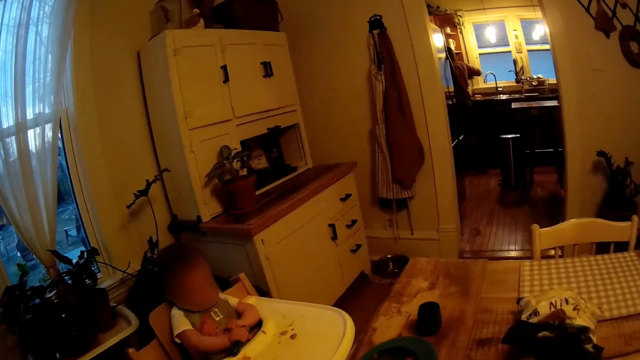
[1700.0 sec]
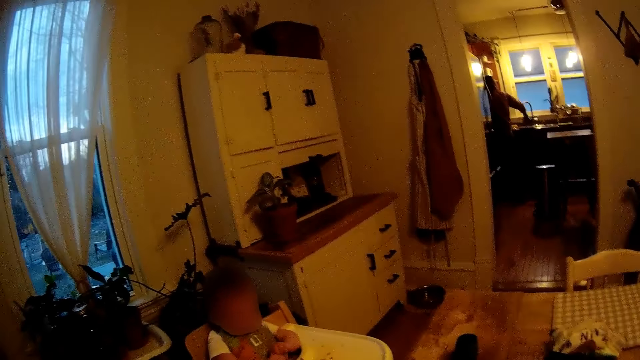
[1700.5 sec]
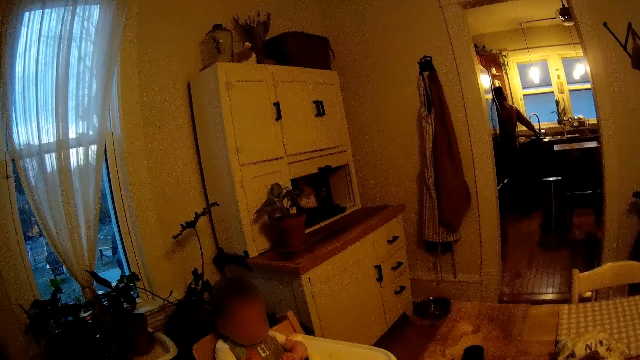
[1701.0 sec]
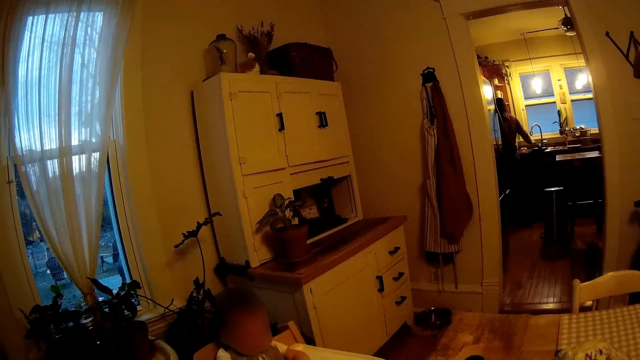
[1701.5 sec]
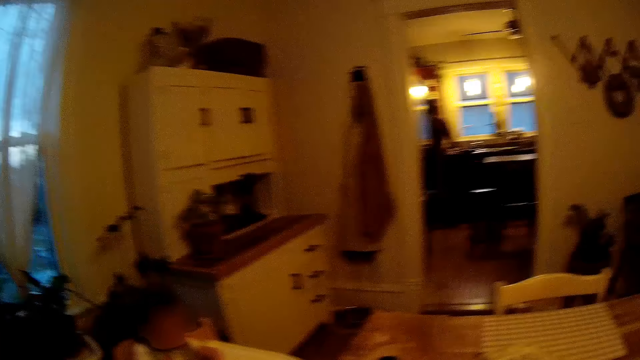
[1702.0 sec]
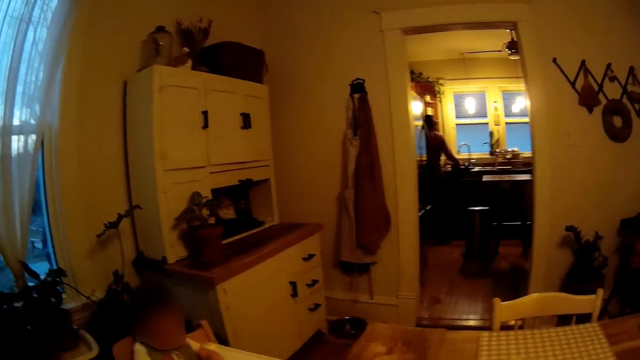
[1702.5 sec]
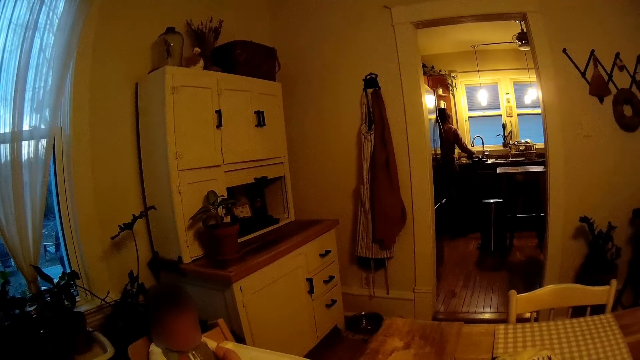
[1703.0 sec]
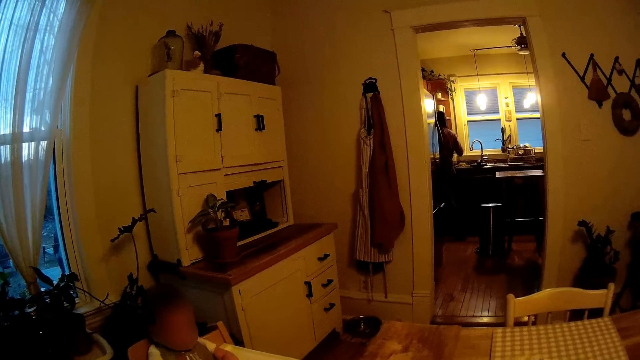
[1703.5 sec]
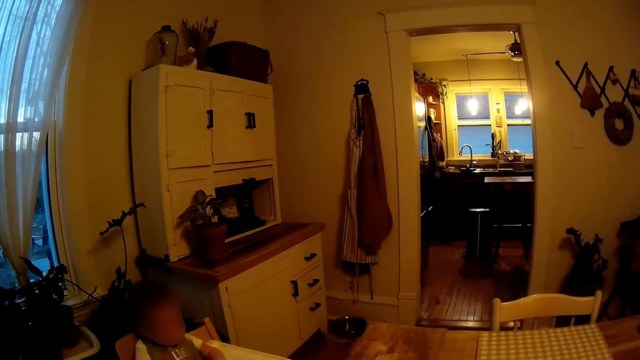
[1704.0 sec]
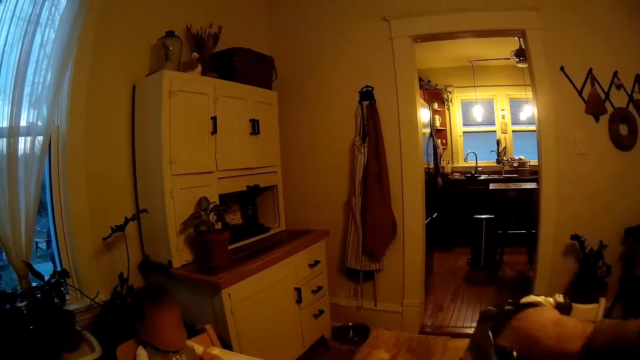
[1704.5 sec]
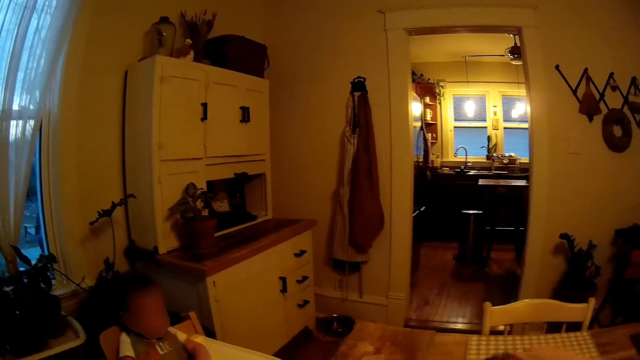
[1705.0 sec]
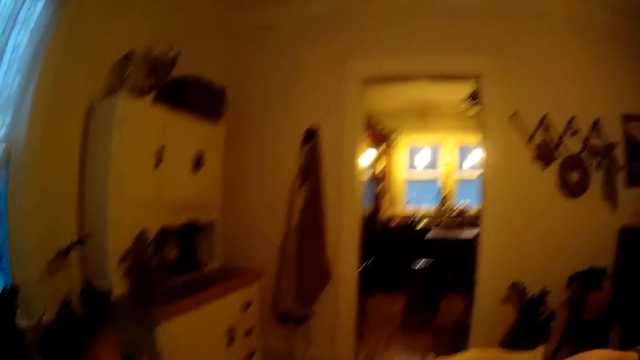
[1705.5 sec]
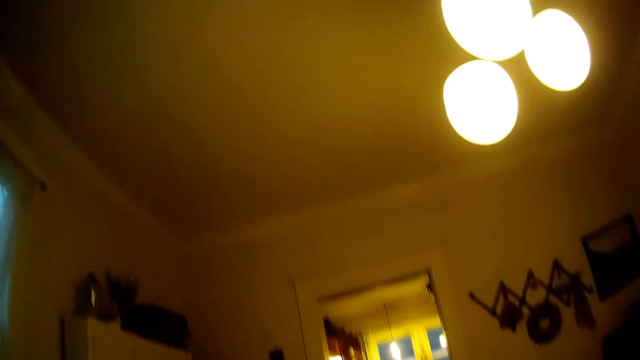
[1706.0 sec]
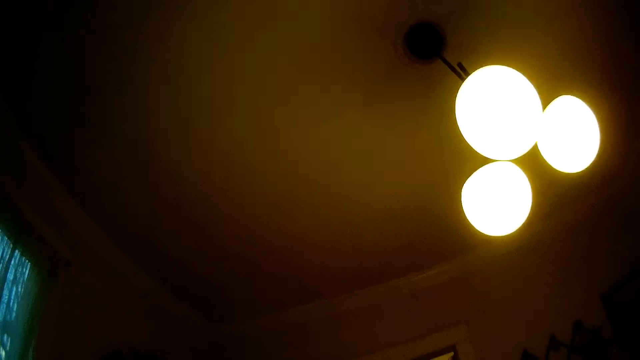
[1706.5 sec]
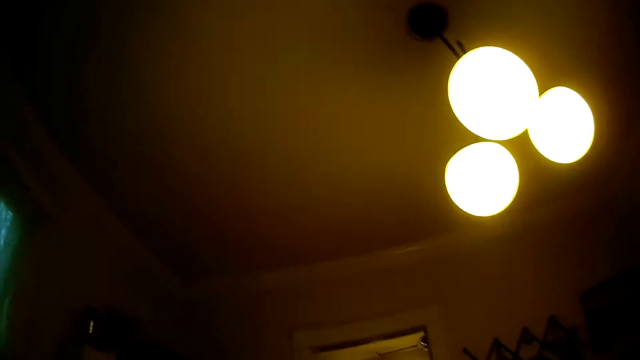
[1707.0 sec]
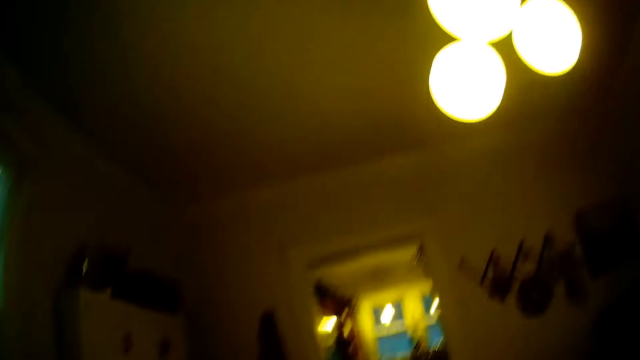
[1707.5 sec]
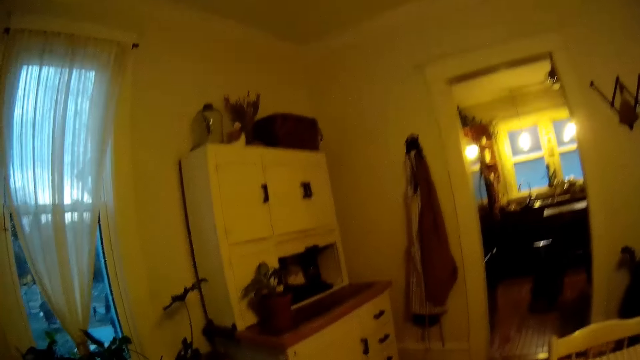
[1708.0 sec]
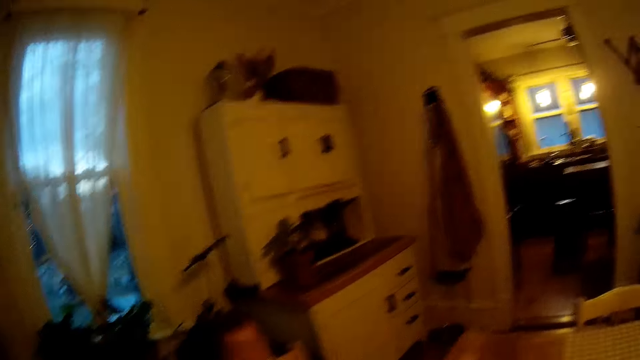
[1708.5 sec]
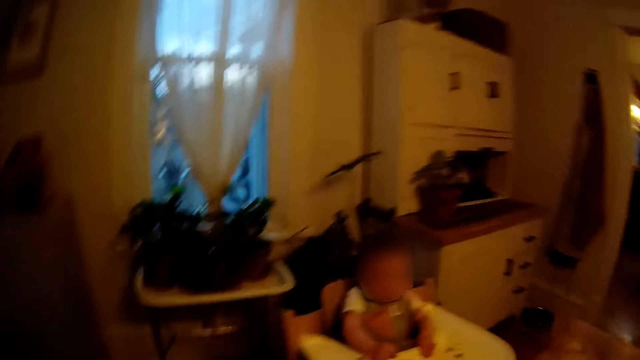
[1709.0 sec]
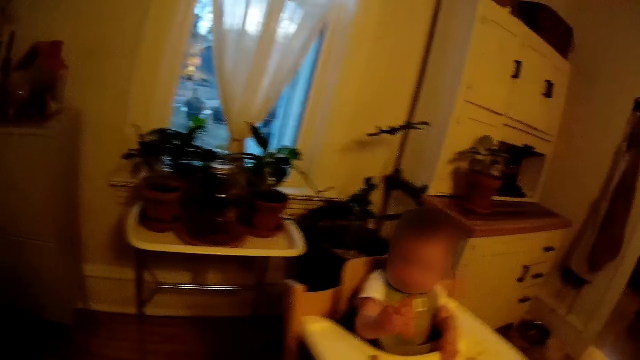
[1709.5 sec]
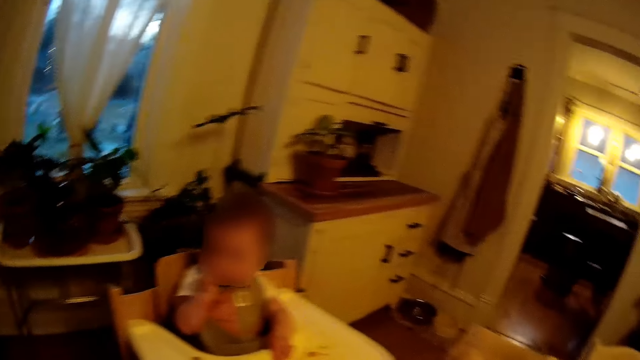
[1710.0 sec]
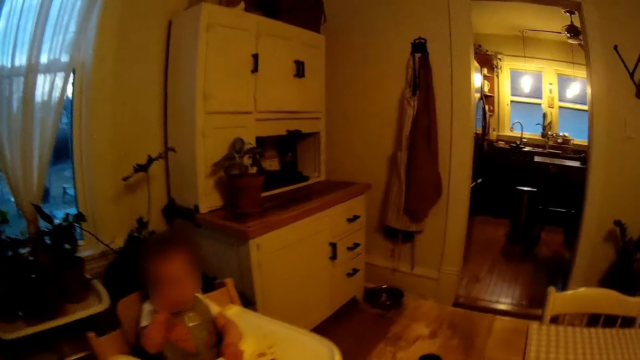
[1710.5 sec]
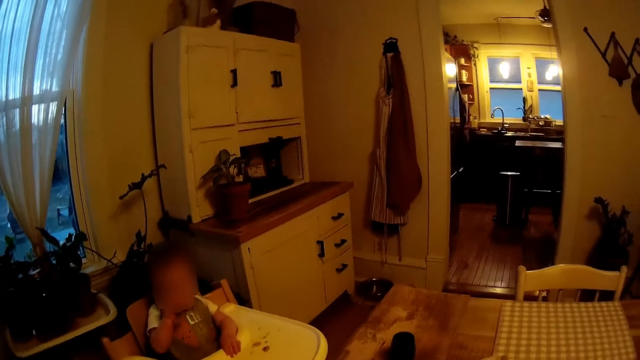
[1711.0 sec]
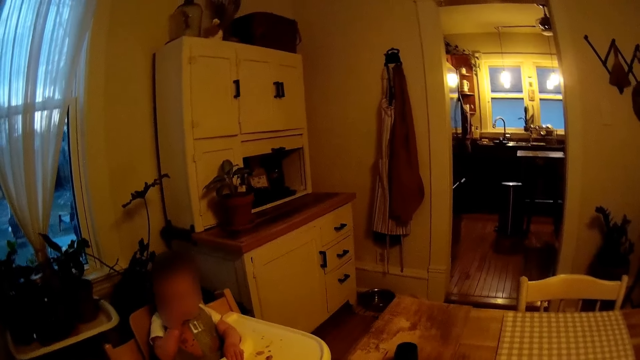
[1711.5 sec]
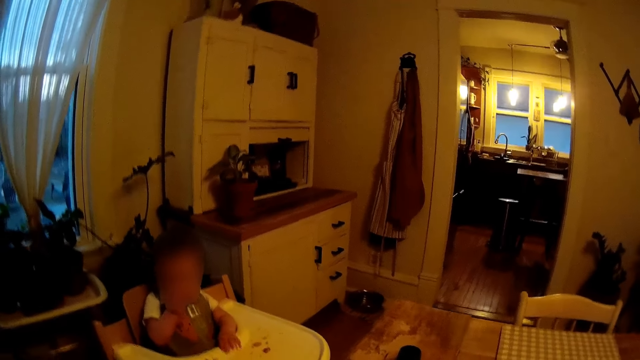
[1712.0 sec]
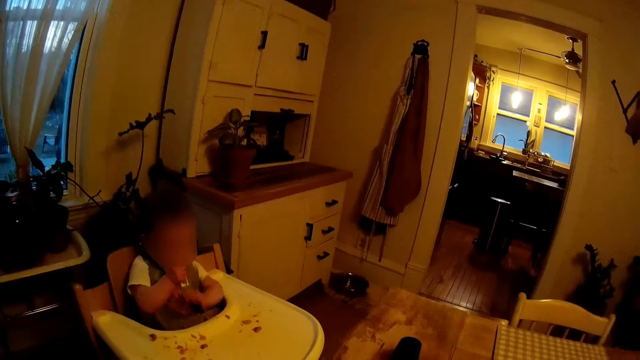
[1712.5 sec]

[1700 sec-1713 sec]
The camera wearer raises the bag of chips with his right hand. He dips a hand inside the crisps bag. He looks at the ceiling. He looks around.

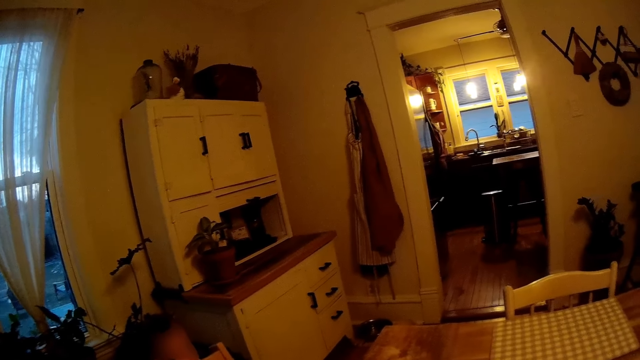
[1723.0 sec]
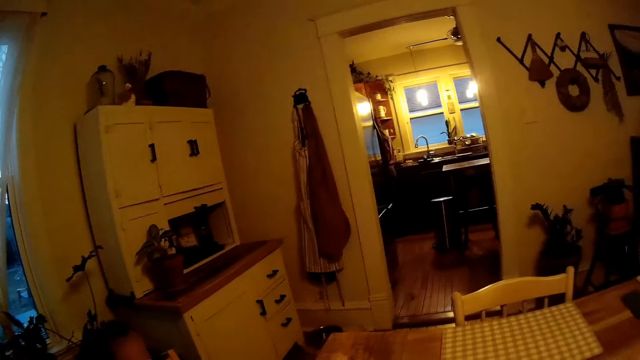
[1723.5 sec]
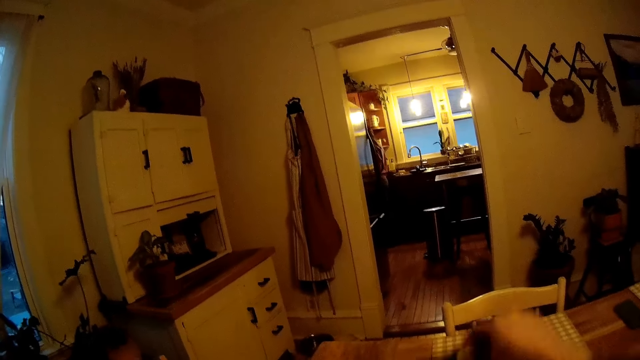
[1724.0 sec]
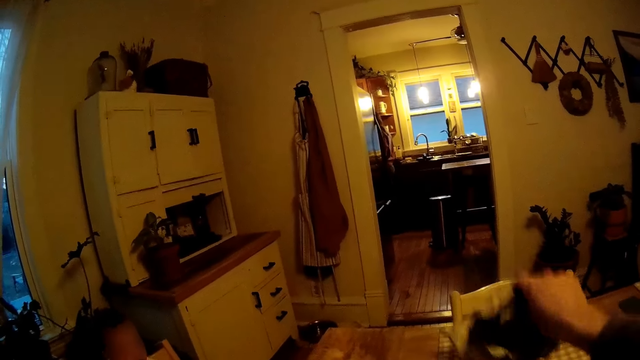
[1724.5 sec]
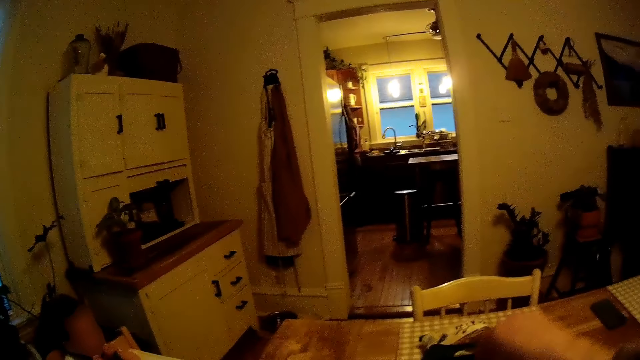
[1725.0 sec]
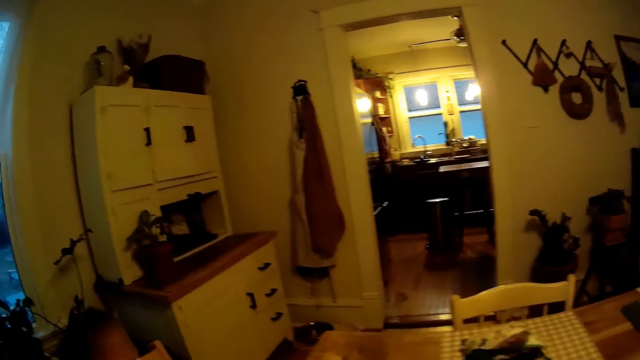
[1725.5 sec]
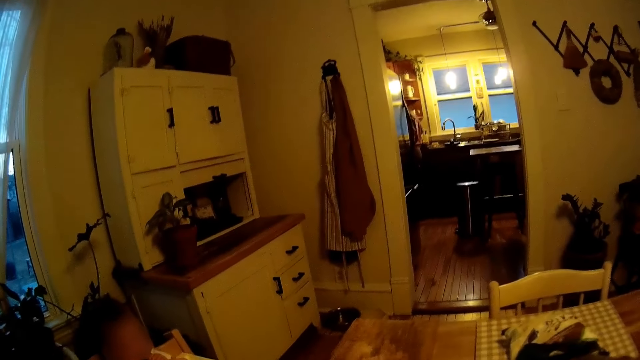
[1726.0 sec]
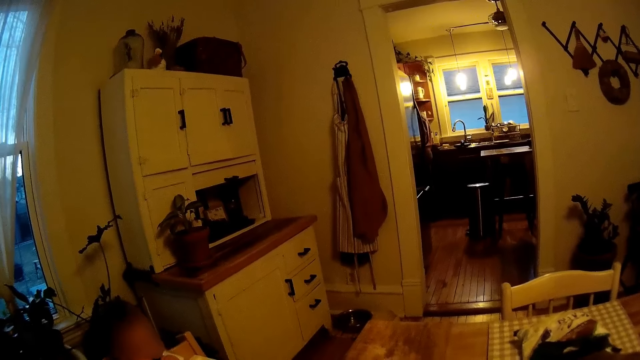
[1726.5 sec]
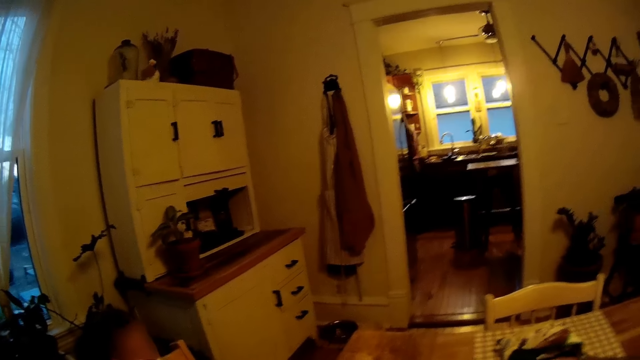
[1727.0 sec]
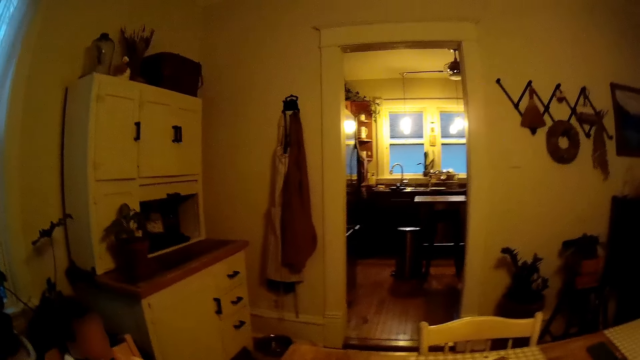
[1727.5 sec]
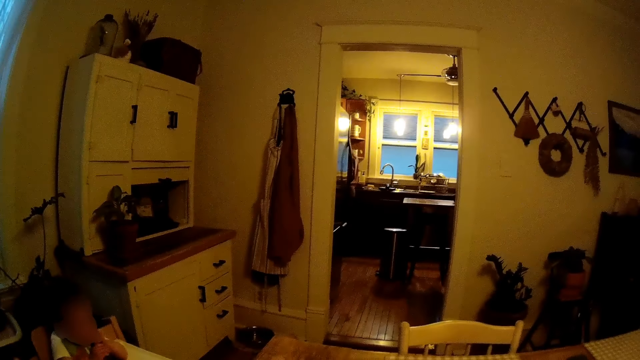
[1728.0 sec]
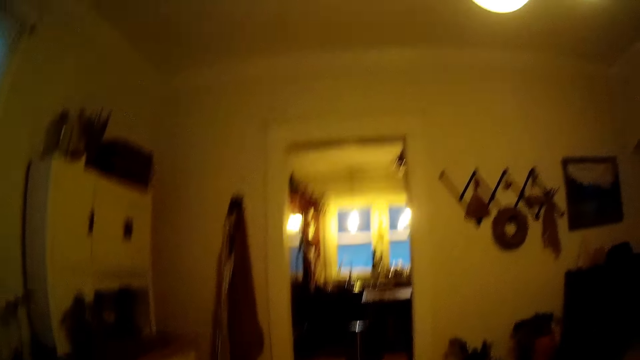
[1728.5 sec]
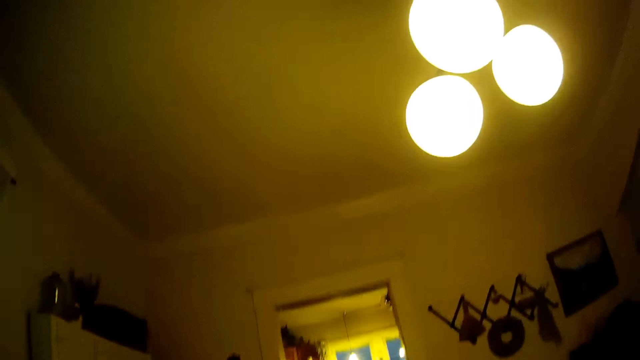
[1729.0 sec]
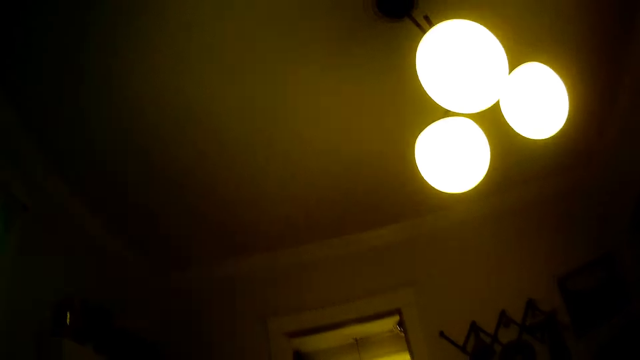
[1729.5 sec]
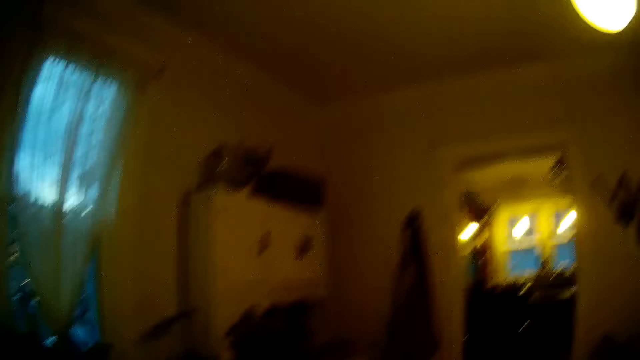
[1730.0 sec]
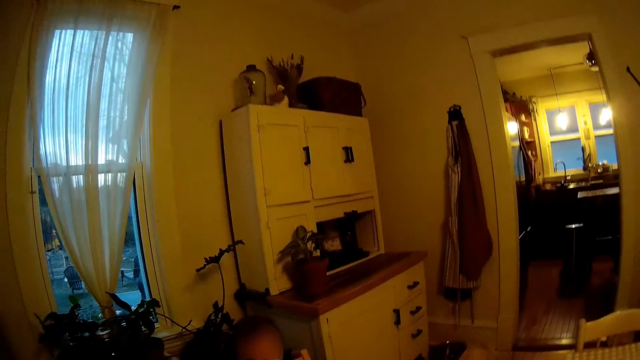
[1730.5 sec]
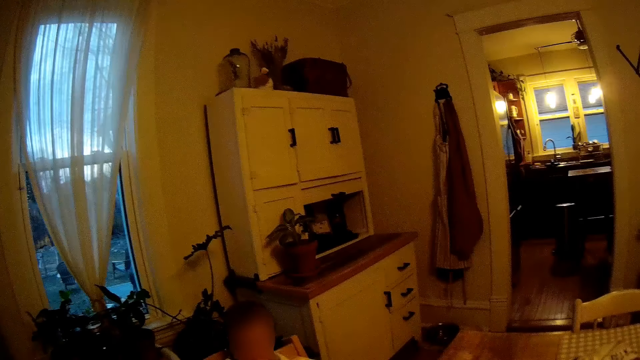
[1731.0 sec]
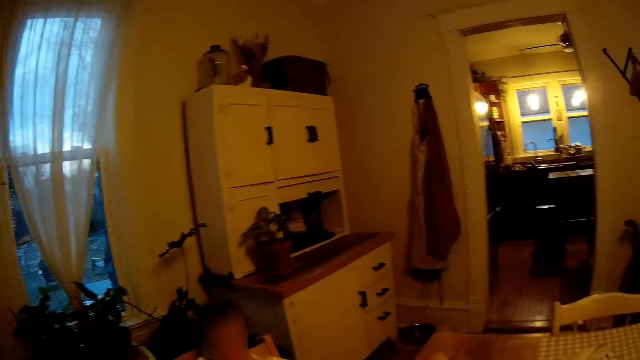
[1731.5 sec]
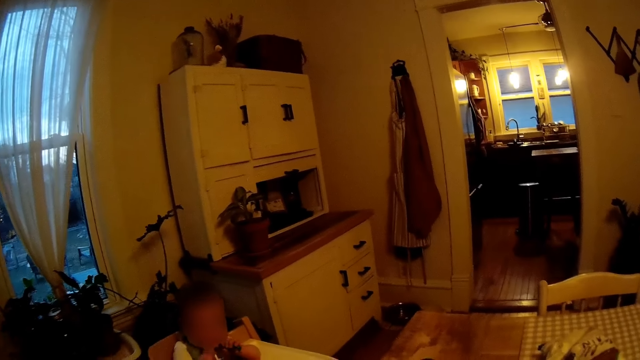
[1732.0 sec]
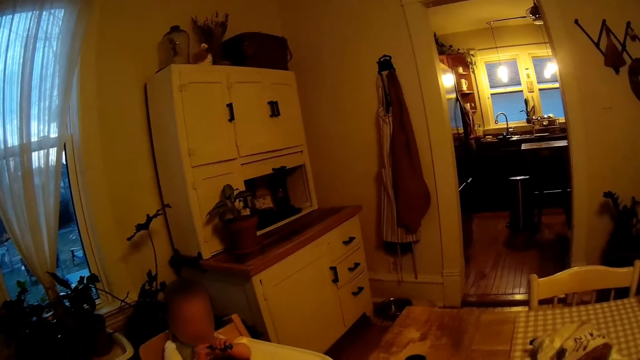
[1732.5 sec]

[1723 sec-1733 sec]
The camera wearer returns the bag of crisps on the table. He raises the bag of chips with his right hand. He dips his right hand into the bag of chips. He looks around.
